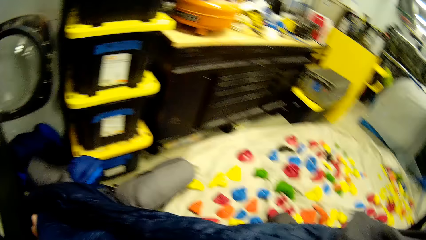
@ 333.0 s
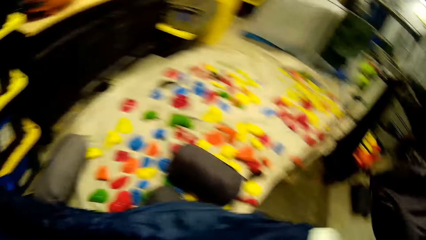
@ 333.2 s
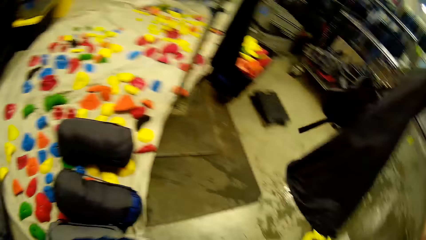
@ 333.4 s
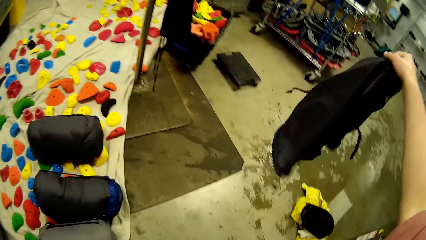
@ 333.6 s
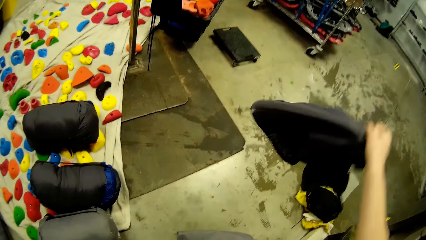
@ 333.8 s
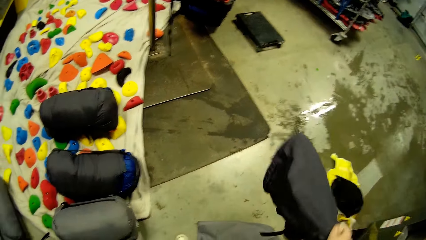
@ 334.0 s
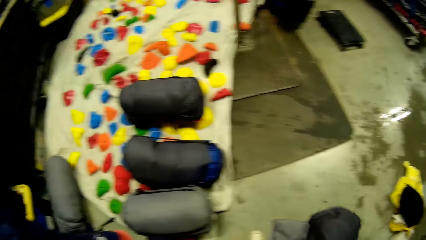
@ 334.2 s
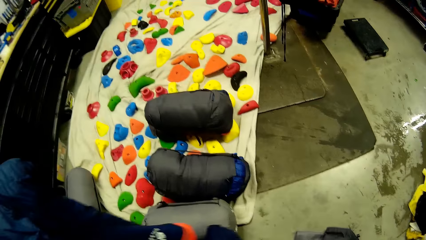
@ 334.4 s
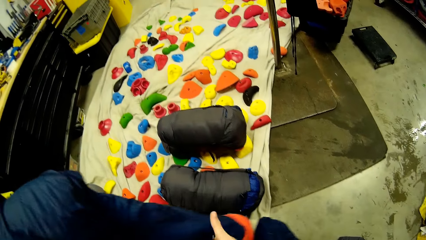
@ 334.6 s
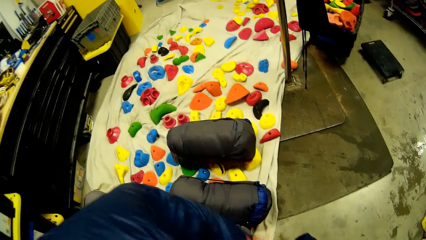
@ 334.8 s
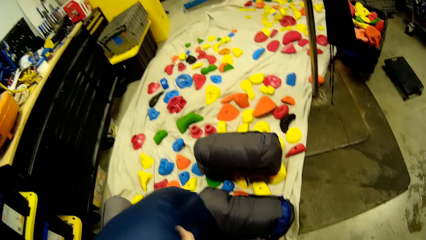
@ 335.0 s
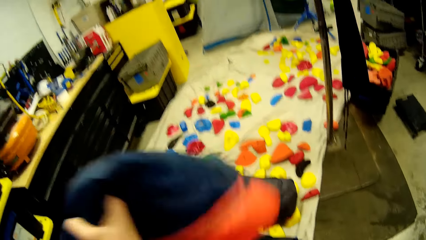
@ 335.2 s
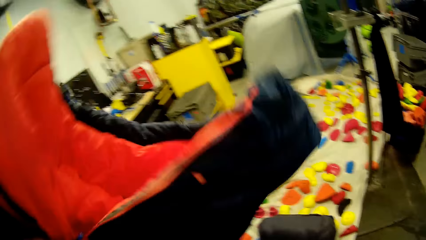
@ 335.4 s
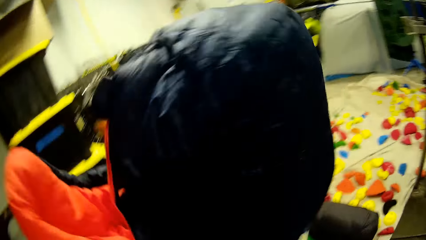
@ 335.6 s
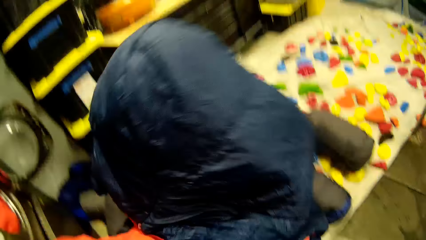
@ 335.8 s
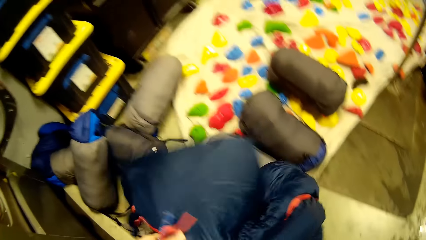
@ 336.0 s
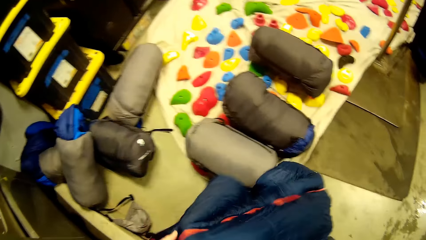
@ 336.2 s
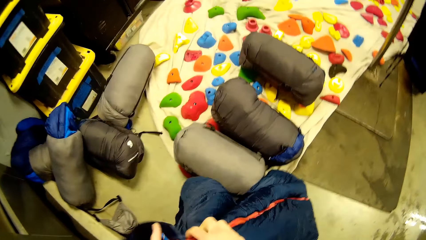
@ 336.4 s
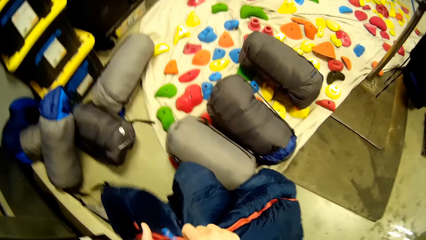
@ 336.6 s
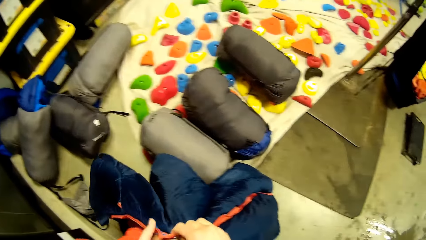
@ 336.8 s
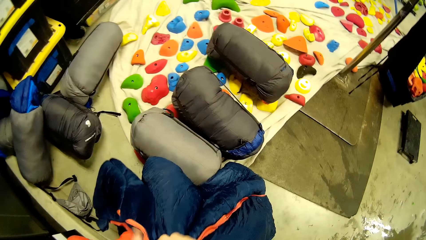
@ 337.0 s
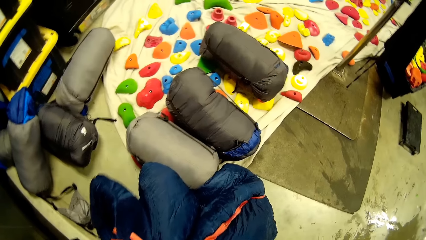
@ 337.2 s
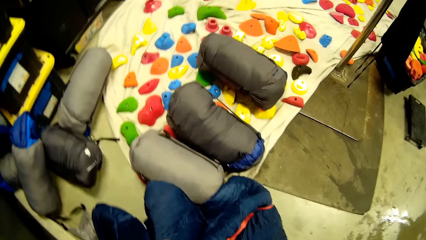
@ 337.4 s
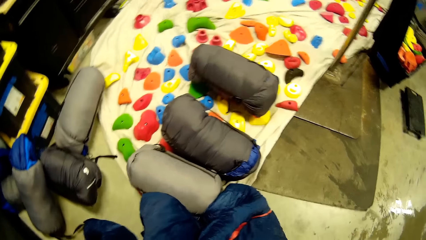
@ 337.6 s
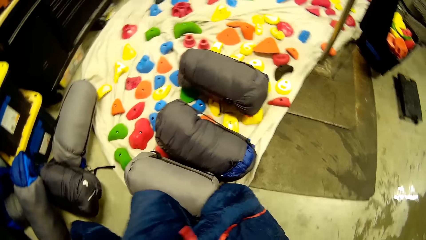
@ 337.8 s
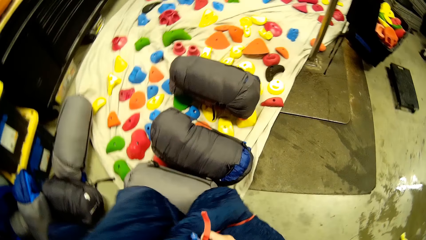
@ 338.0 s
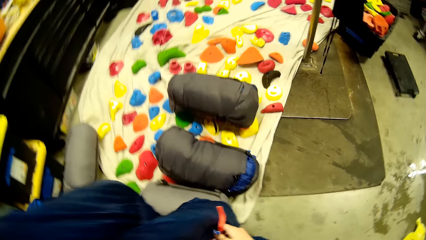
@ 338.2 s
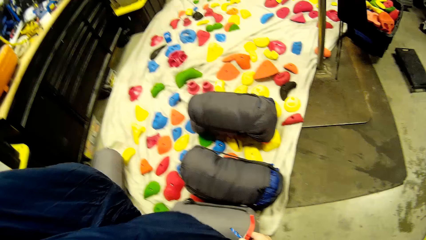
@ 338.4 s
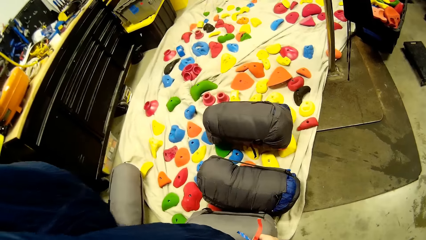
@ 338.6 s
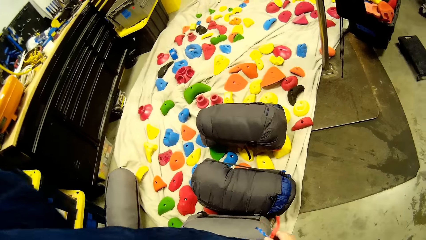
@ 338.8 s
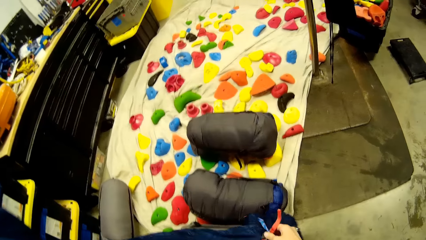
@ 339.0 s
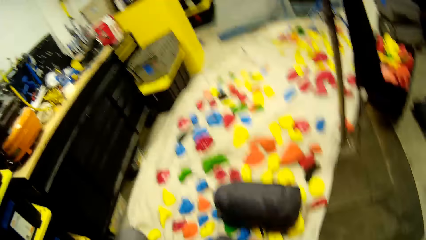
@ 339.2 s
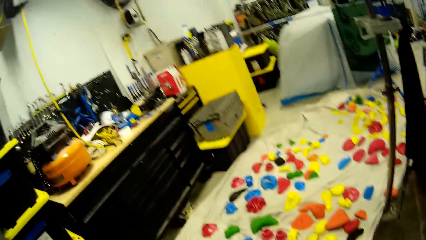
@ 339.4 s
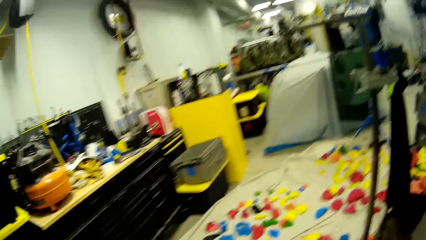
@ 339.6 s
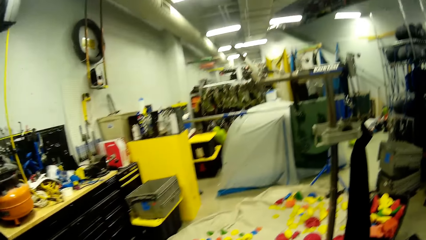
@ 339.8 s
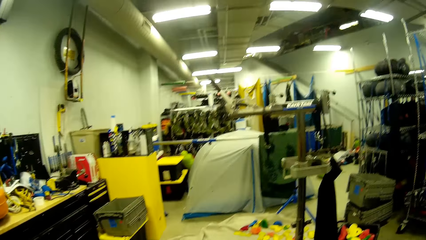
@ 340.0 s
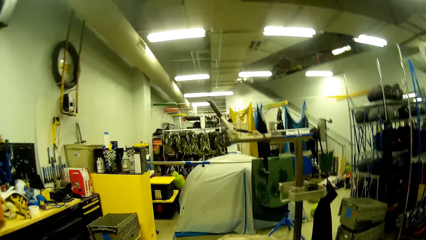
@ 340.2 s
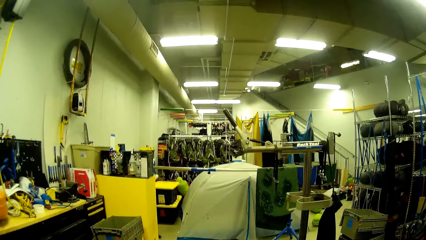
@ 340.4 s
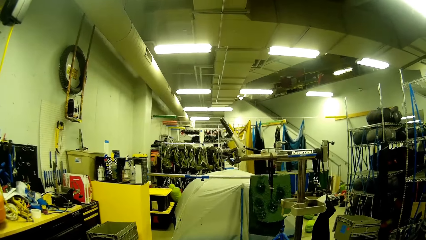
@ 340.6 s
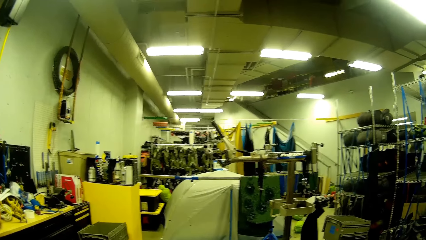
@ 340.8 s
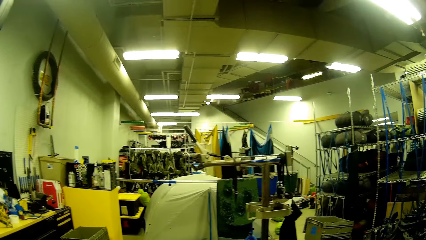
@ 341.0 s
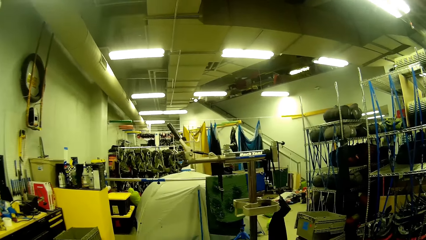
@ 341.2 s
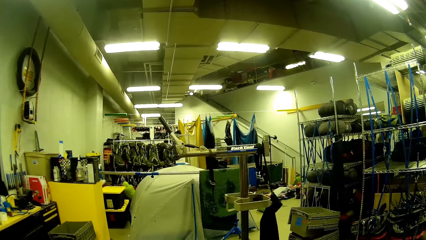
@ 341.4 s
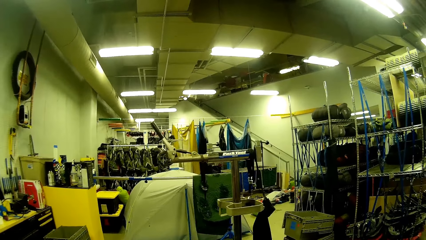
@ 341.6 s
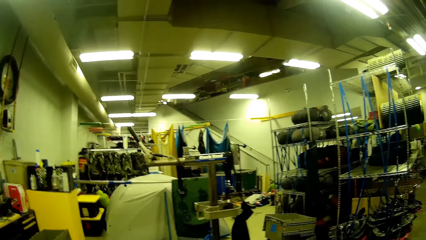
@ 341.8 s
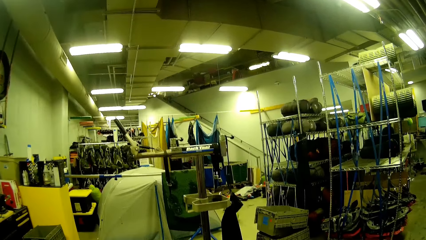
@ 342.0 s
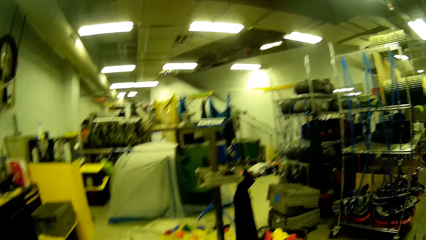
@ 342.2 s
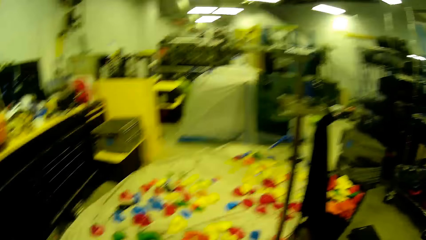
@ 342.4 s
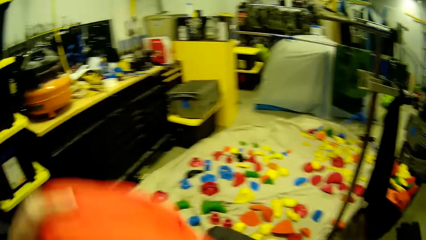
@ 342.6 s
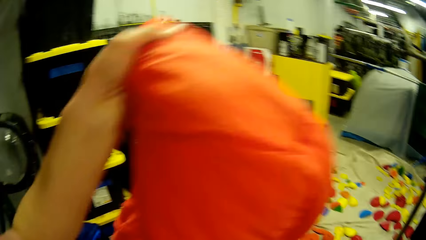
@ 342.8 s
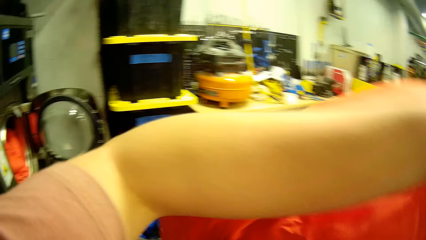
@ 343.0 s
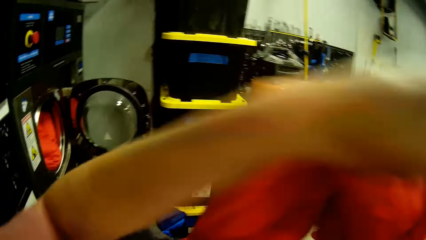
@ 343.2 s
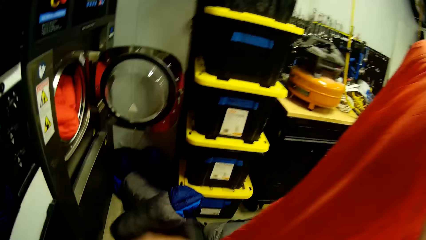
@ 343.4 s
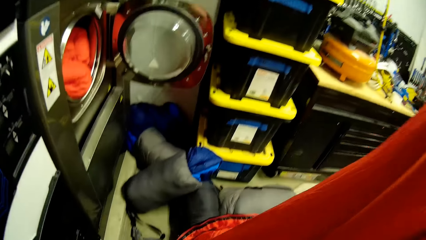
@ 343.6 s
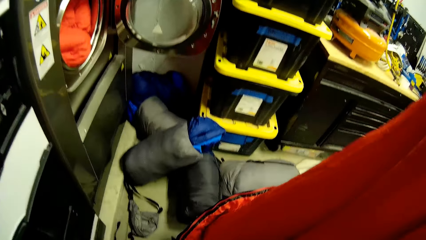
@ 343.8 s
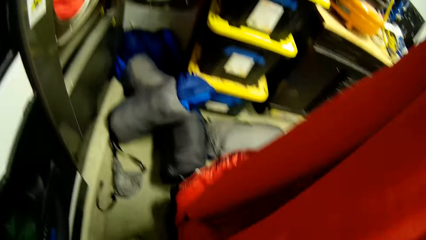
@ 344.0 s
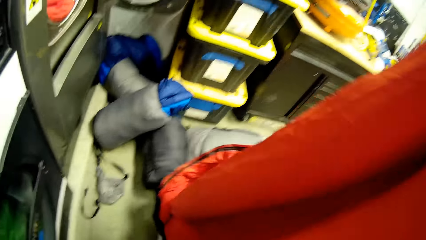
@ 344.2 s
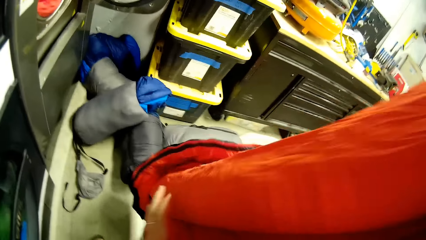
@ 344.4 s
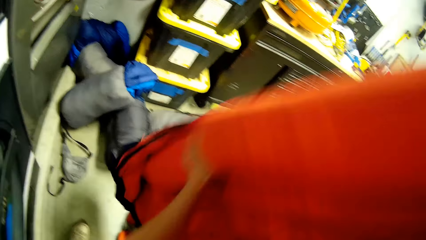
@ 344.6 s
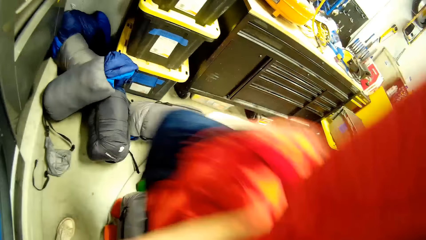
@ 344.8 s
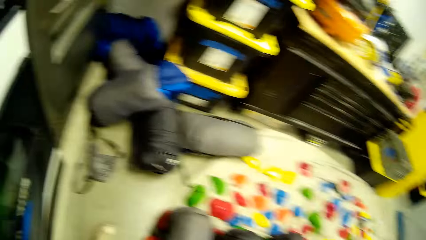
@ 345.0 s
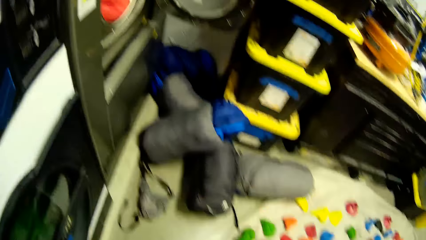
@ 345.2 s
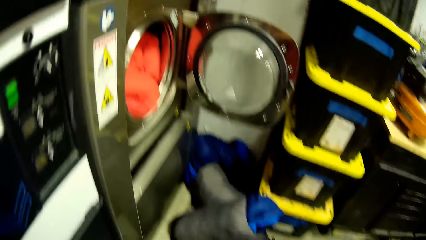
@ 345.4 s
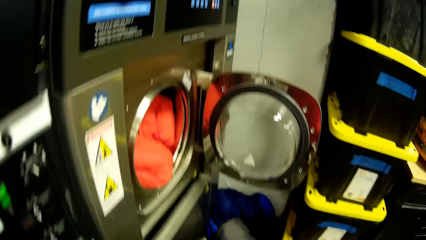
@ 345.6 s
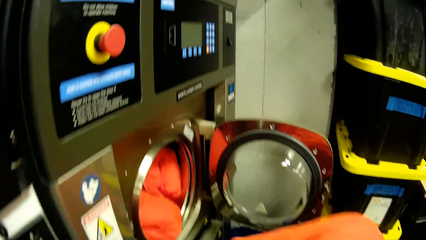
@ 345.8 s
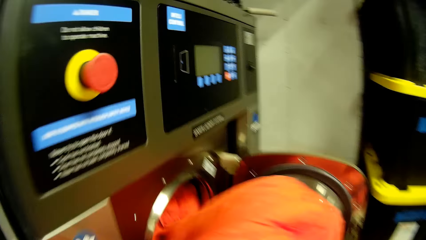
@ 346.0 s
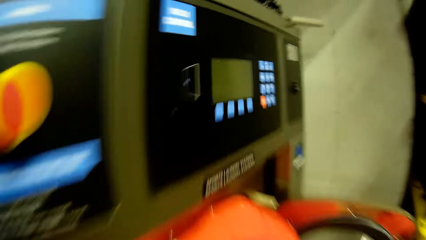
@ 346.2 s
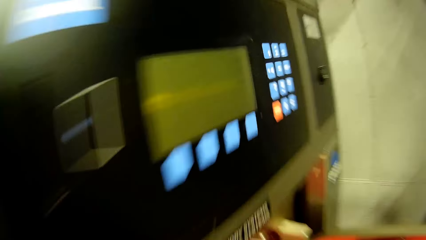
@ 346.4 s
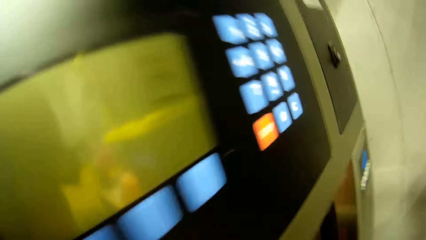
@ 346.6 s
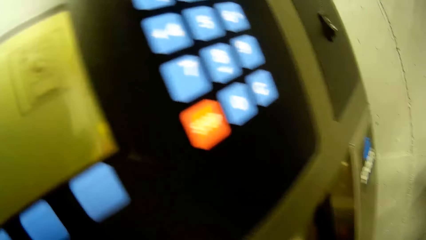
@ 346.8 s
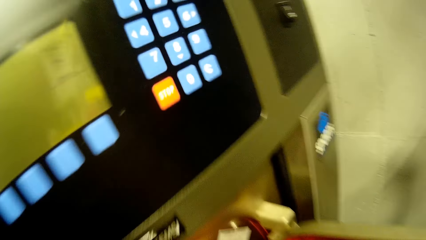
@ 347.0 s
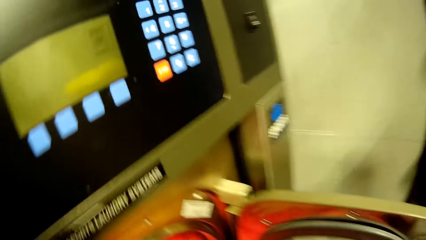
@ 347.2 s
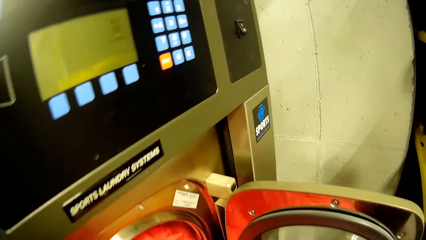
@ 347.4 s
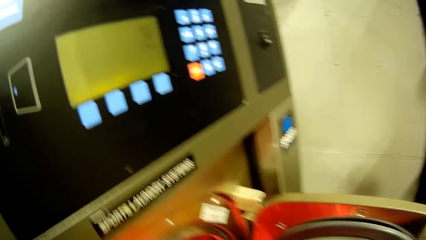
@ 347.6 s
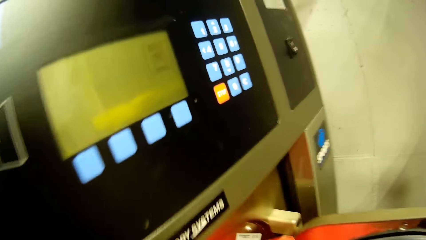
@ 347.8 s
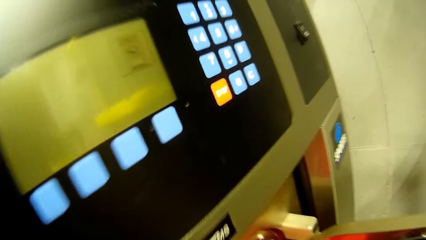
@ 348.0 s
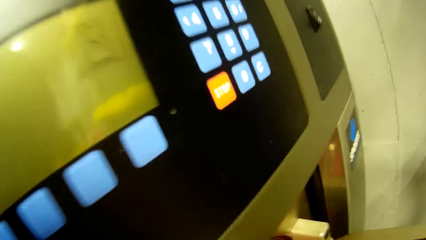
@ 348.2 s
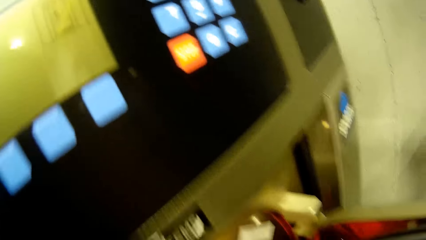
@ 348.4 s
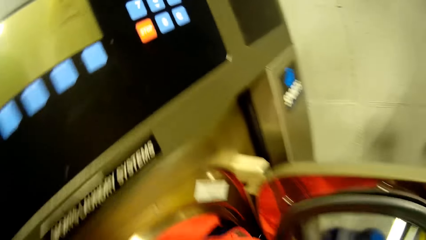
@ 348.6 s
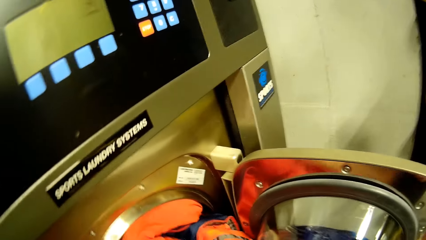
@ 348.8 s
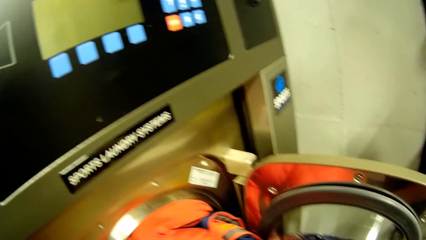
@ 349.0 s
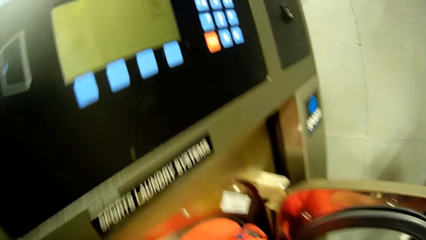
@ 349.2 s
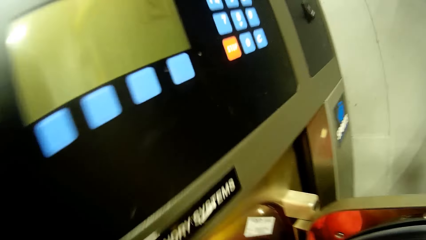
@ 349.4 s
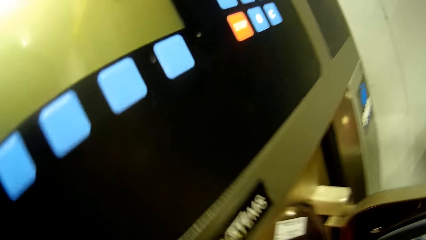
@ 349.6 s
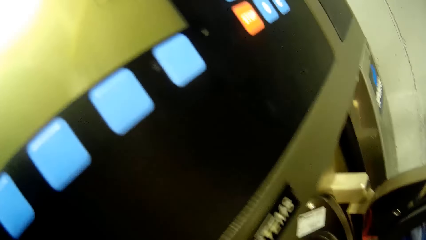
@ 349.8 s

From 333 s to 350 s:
The camera wearer turns over a duvet or sleeping bag with his left hand. He holds a black bag with his right hand. He drops the black bag on the floor. He turns over the duvet with both hands. He holds the duvet with both hands. He opens a zipper on the duvet with his right hand. He lifts the sleeping bag. He opens up the duvet with both hands. He puts the duvet into the industrial washing machine with both hands.
